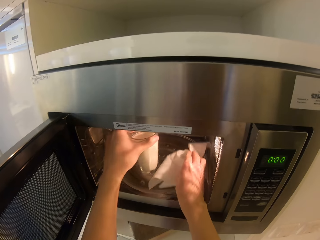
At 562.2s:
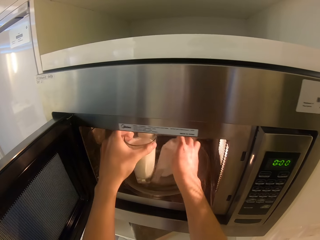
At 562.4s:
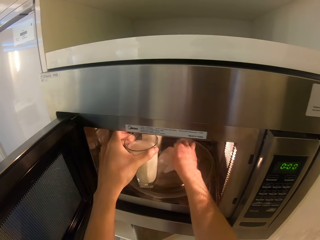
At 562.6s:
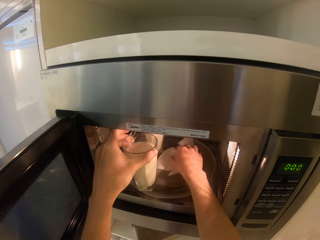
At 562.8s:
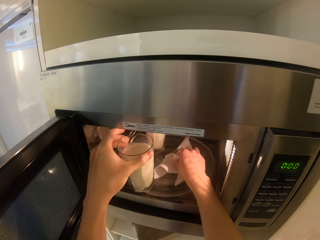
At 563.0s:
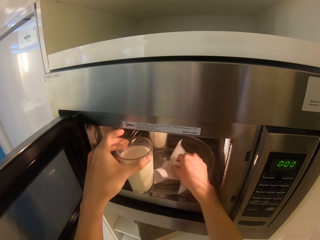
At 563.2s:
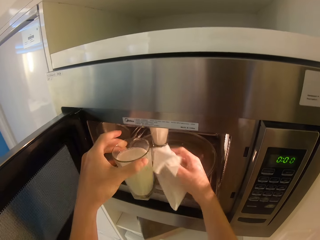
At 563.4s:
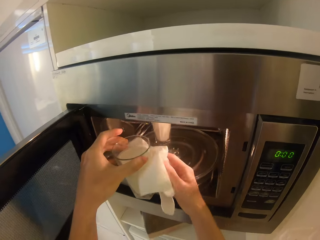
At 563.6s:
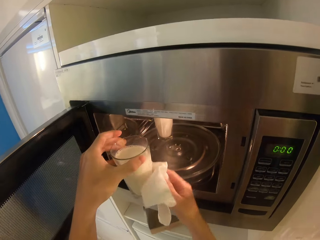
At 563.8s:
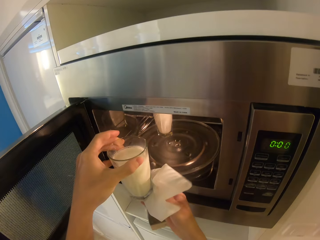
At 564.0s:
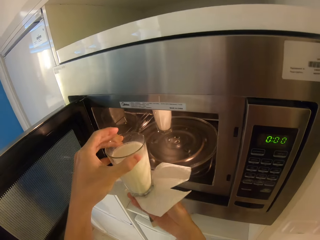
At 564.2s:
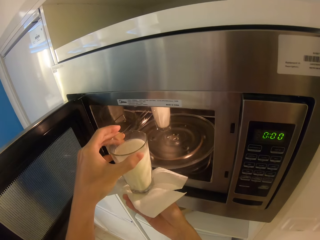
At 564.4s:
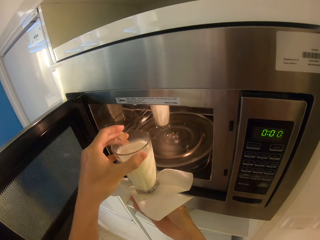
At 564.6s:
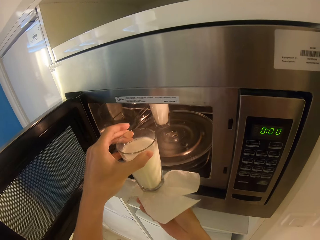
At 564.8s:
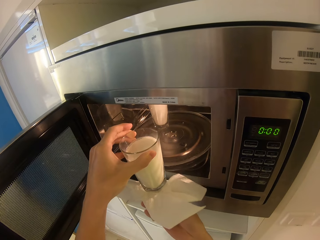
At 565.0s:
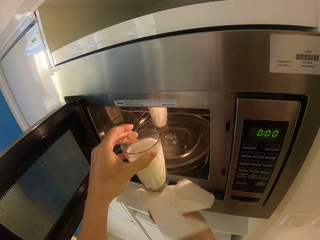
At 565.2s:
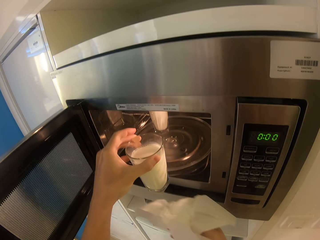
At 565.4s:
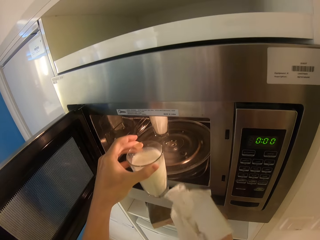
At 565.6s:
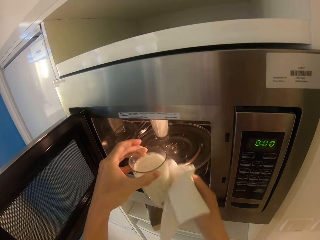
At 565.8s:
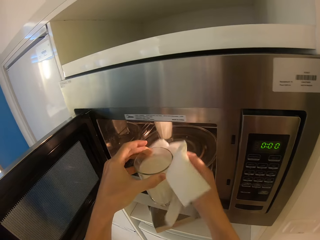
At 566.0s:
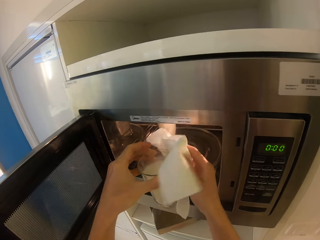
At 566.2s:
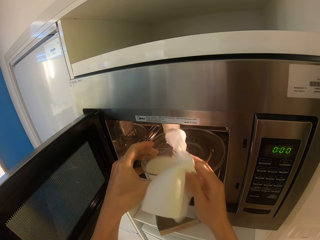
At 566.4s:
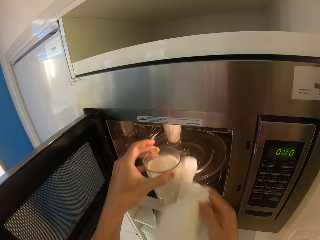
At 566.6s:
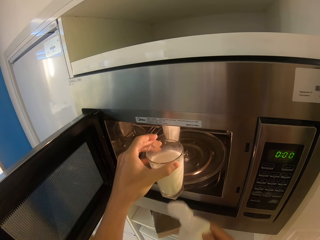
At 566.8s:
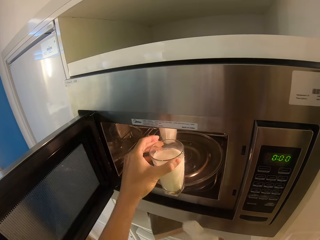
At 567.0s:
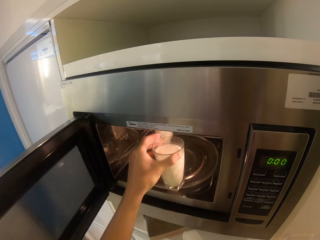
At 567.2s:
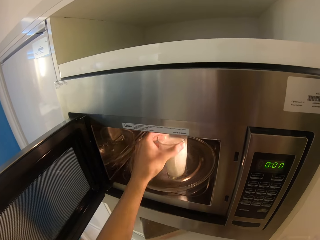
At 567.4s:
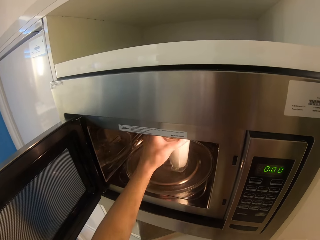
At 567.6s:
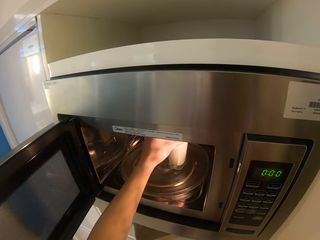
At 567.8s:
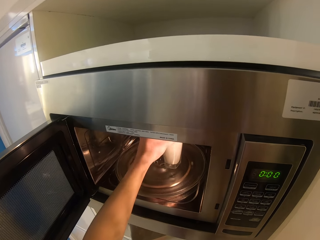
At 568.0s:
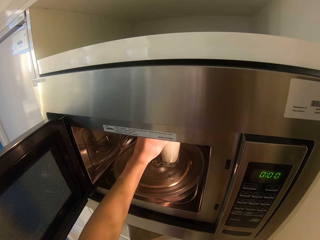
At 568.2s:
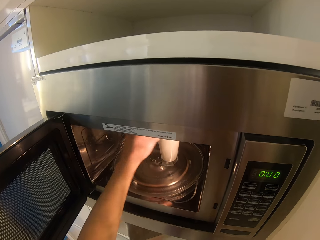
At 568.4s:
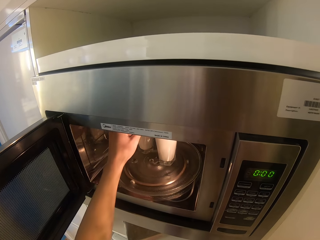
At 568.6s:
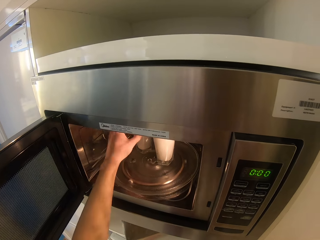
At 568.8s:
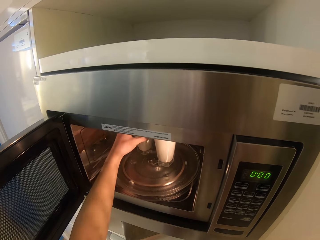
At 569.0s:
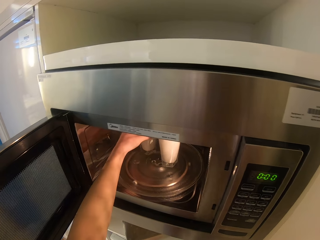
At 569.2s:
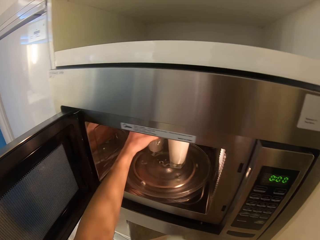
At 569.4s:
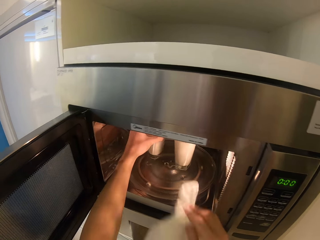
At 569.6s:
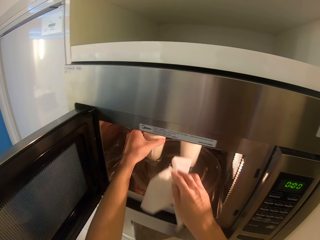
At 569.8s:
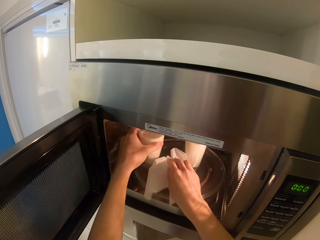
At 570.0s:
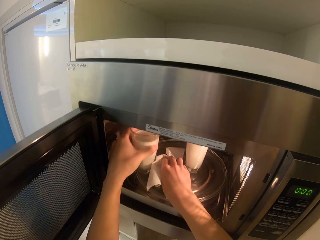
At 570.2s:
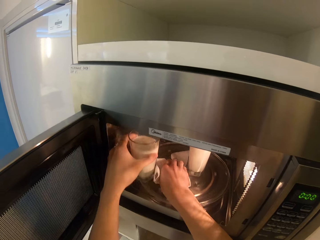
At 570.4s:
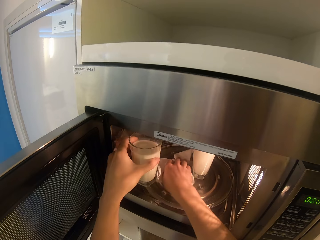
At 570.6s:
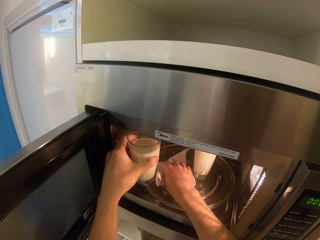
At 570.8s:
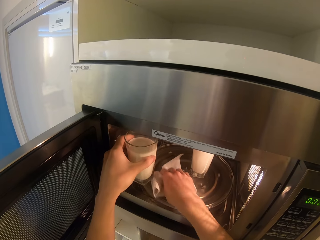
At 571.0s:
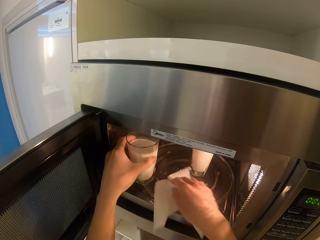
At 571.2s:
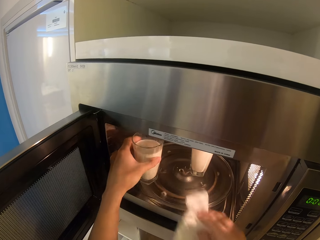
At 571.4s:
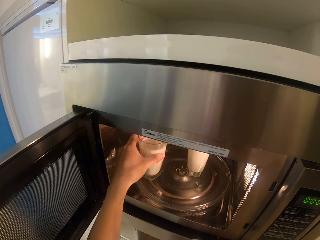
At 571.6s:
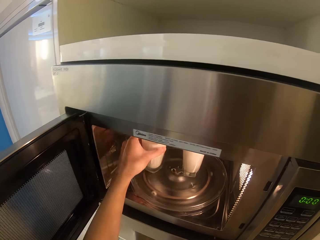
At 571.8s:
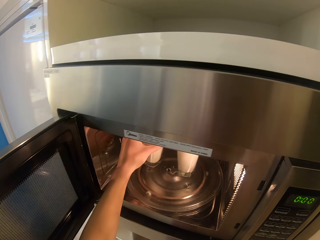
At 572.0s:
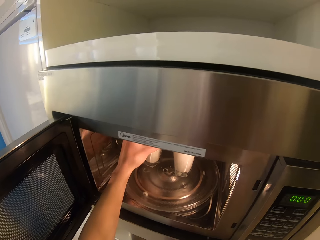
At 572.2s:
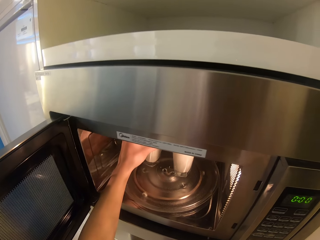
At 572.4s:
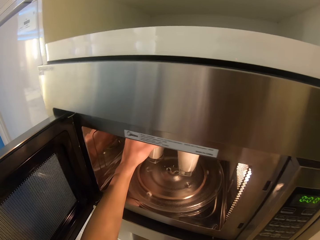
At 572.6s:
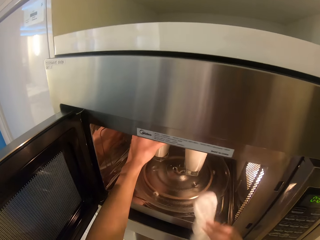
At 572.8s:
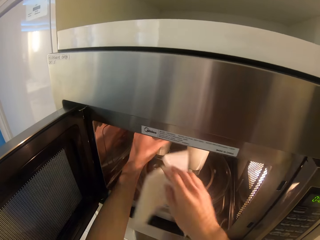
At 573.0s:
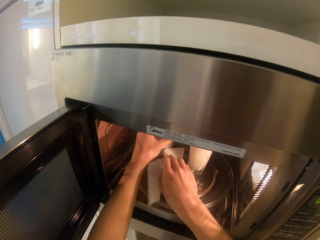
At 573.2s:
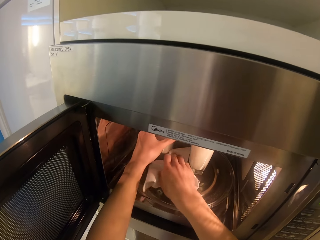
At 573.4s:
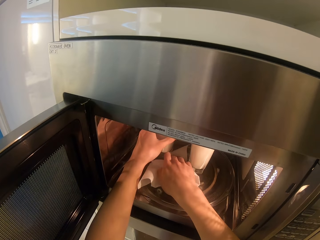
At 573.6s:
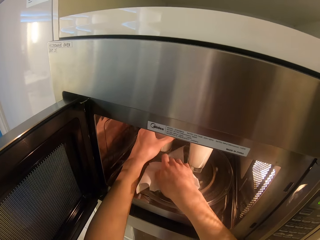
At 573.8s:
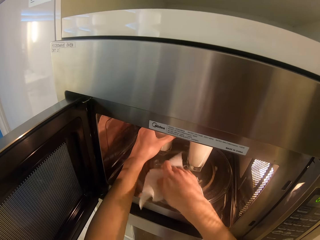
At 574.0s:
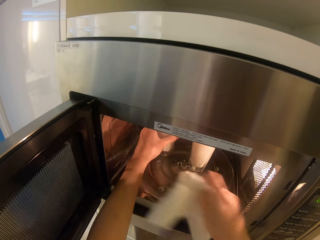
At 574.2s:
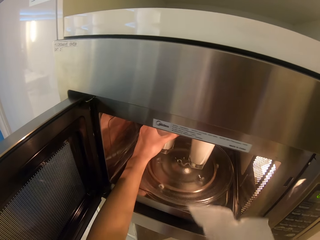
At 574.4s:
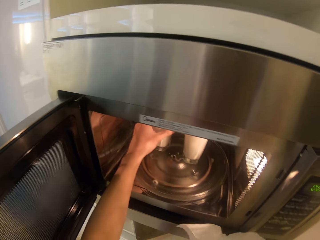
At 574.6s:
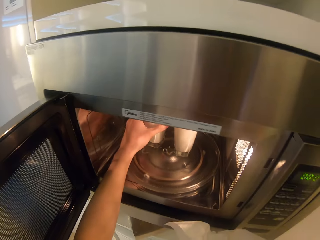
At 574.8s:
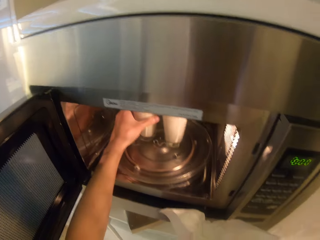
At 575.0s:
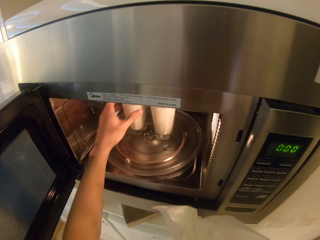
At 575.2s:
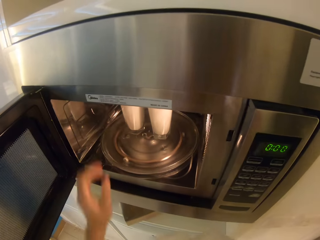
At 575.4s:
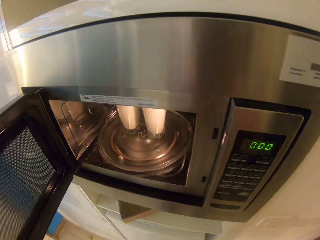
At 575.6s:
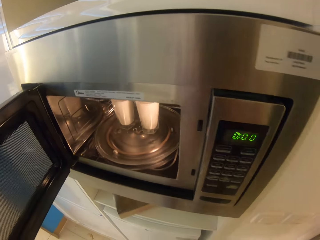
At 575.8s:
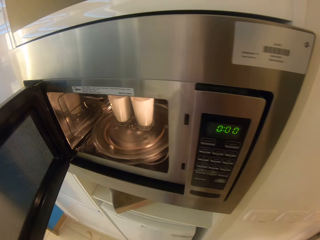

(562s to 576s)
The camera wearer wipes inside the microwave. They wipe the glass. They place the glass in the microwave. They wipe inside the microwave with a serviette. They place the glass in the microwave again. They wipe inside the microwave with the serviette again.

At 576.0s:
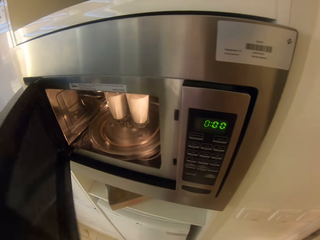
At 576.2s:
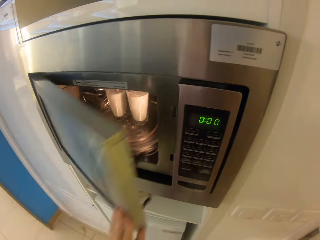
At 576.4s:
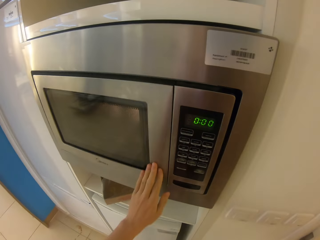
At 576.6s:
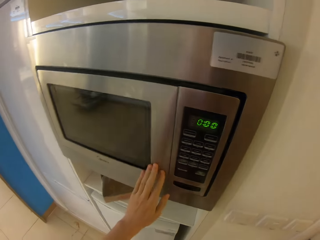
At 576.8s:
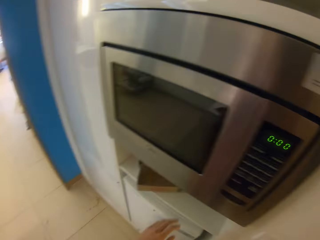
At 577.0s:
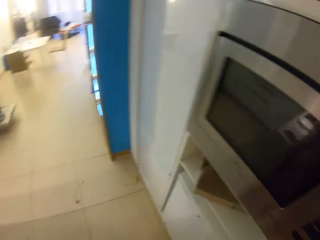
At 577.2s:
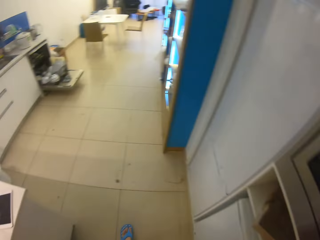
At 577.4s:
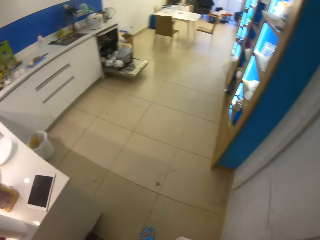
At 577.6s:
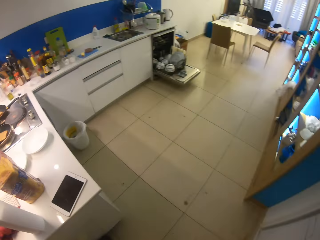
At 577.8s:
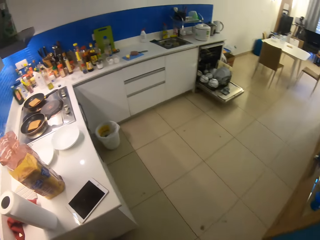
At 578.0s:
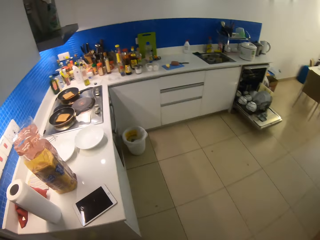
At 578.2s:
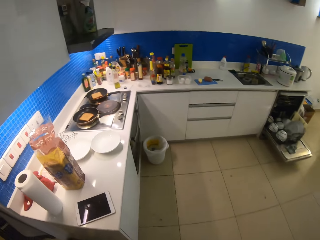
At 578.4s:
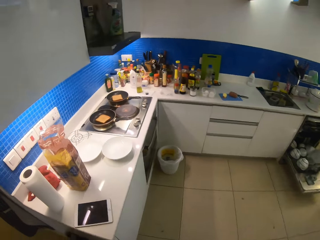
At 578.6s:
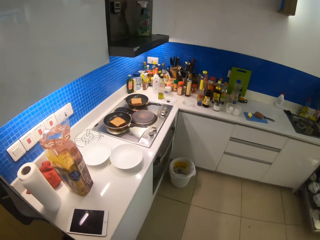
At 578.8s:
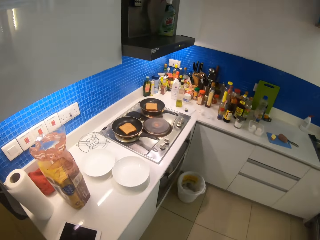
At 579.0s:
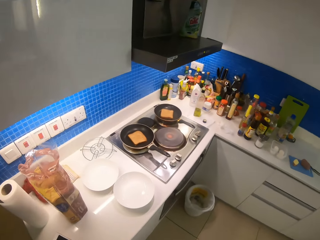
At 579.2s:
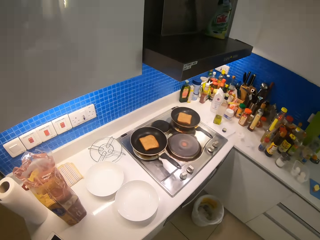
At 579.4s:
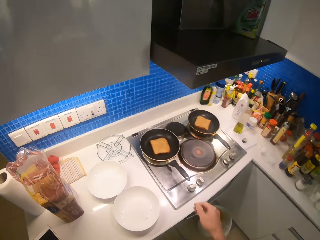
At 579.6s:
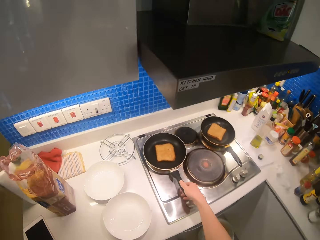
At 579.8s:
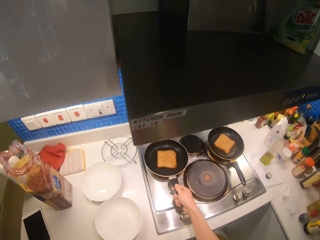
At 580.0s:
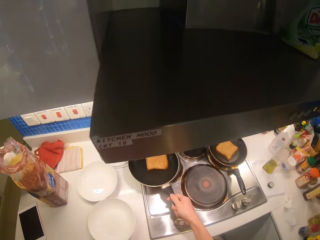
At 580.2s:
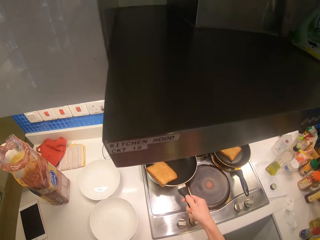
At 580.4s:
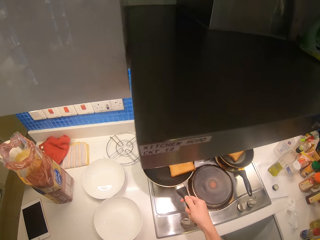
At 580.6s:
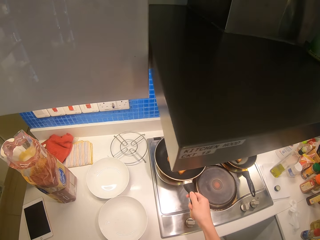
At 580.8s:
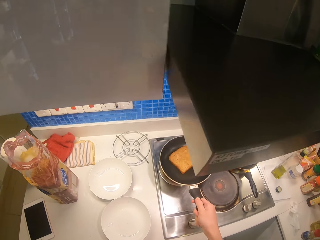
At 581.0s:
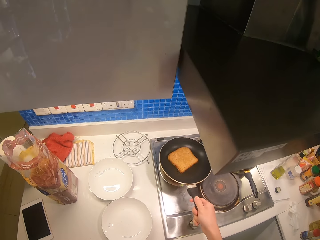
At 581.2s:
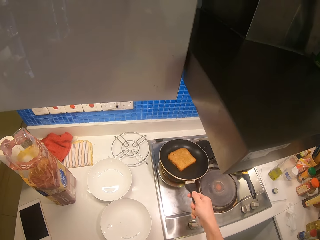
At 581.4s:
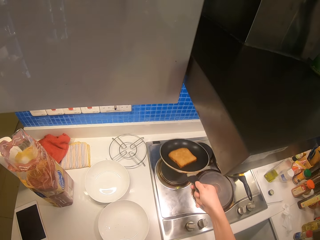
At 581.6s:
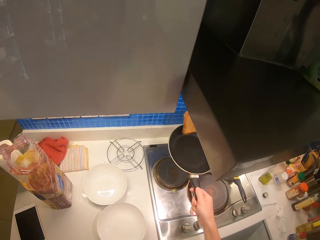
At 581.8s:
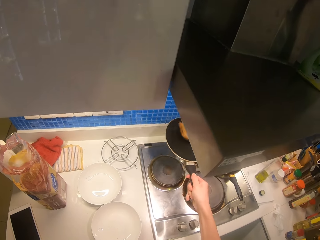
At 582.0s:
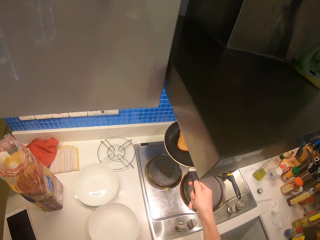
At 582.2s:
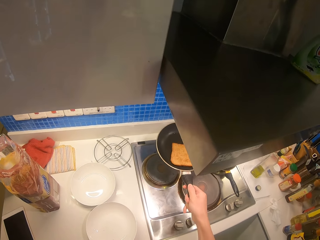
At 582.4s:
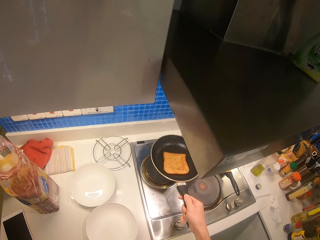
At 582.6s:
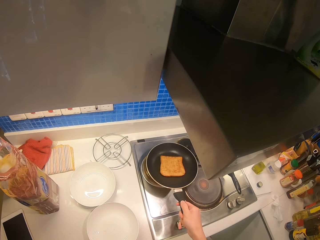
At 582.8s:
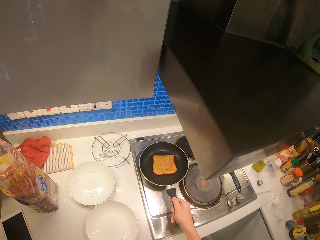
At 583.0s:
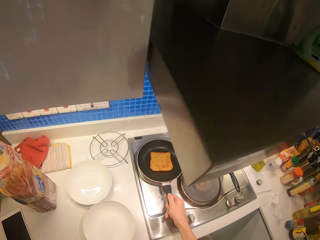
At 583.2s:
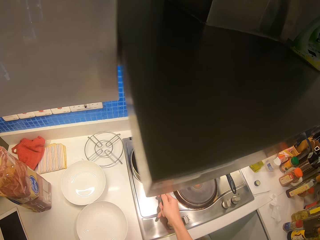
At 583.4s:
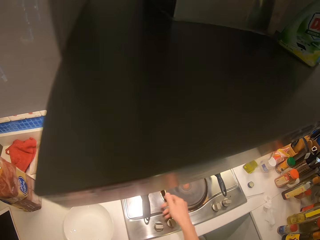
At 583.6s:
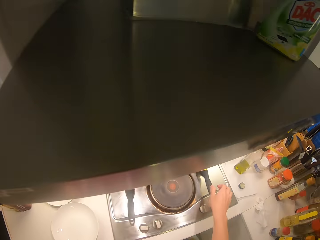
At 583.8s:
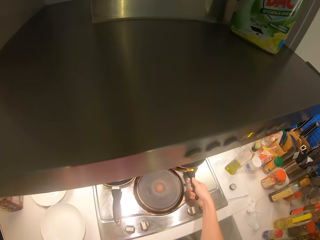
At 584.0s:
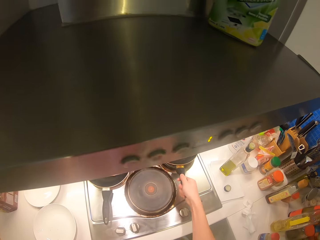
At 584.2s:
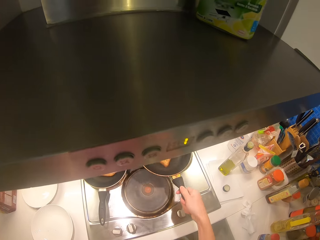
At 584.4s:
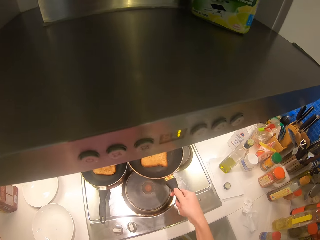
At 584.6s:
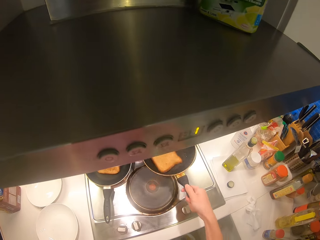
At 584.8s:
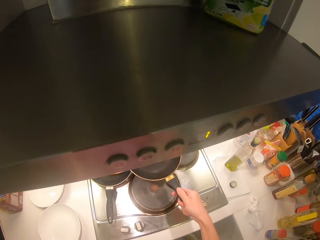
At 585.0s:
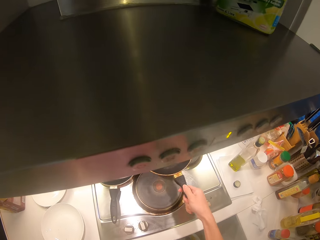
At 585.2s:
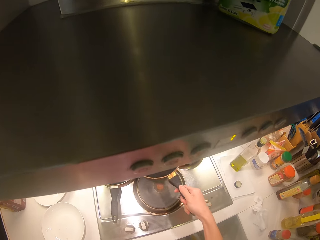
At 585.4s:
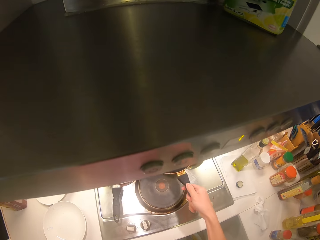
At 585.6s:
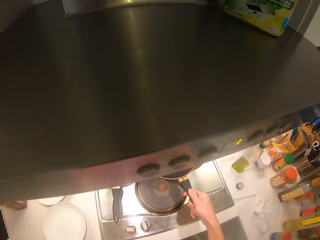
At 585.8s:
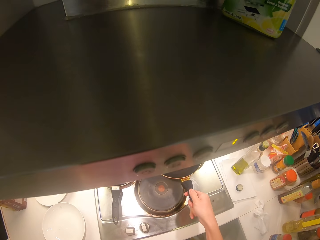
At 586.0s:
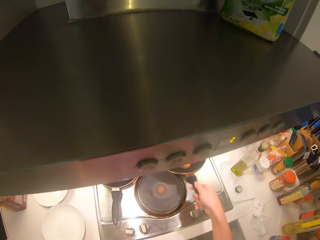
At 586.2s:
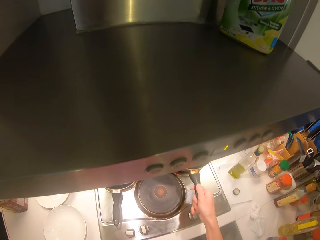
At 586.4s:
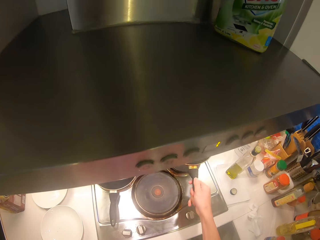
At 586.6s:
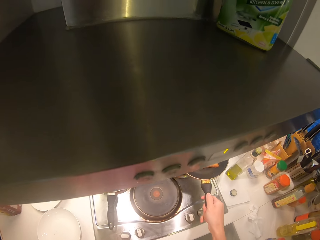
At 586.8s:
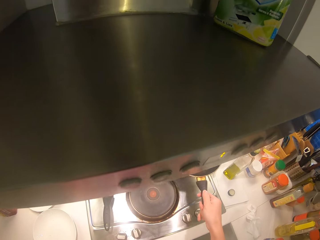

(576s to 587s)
The camera wearer shuts the microwave door. They walk in the kitchen. They fry the bread in a pan. They shake the pan. They flip the slice of bread on the pan. They shake the pan.
